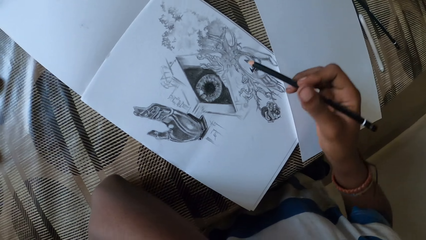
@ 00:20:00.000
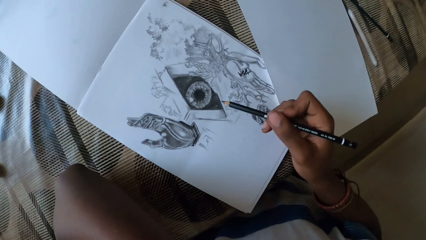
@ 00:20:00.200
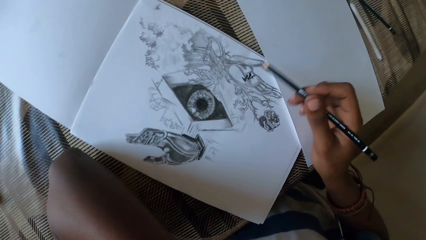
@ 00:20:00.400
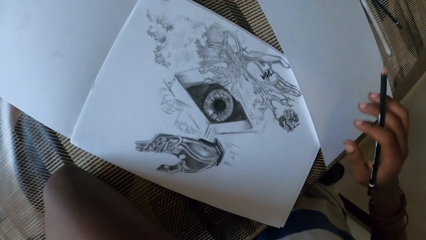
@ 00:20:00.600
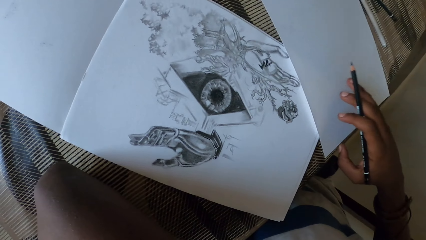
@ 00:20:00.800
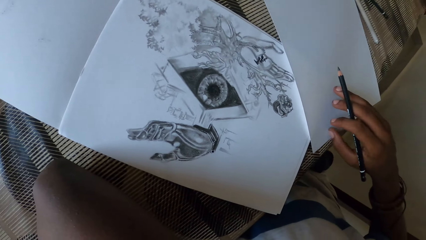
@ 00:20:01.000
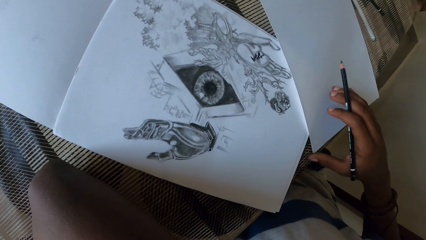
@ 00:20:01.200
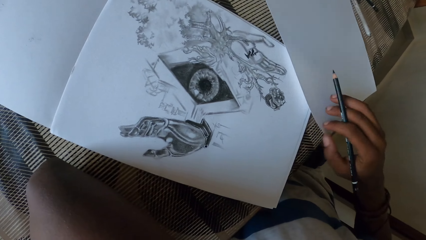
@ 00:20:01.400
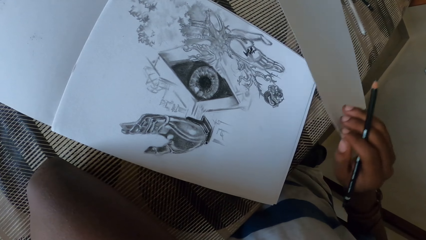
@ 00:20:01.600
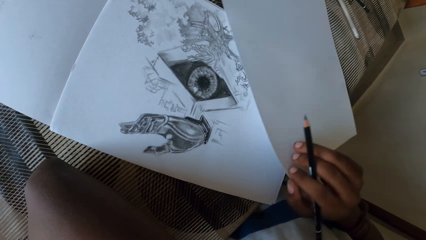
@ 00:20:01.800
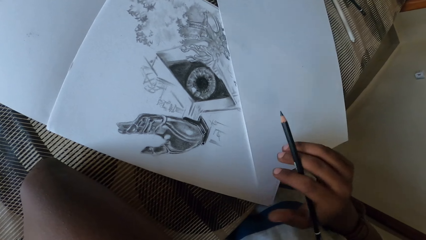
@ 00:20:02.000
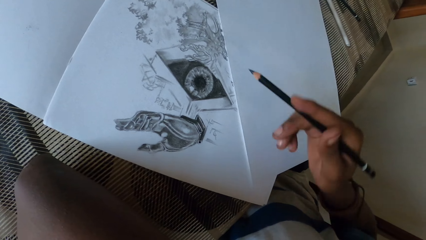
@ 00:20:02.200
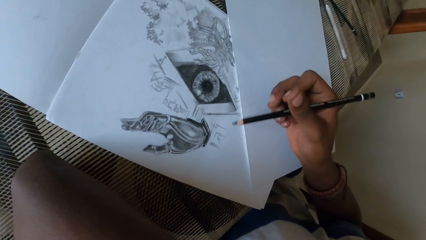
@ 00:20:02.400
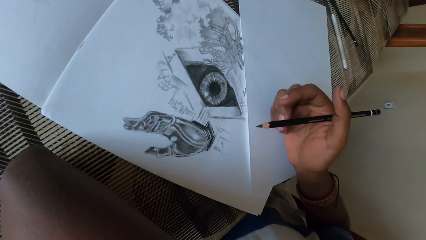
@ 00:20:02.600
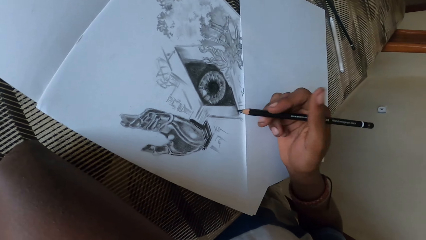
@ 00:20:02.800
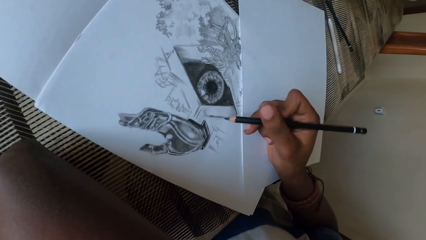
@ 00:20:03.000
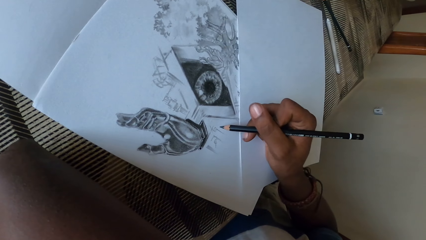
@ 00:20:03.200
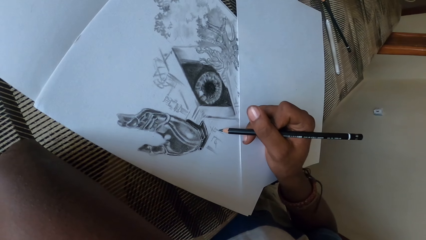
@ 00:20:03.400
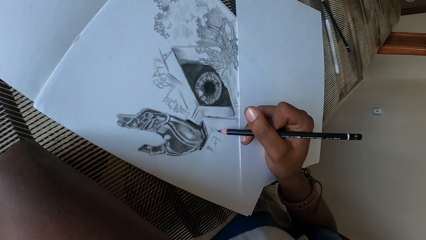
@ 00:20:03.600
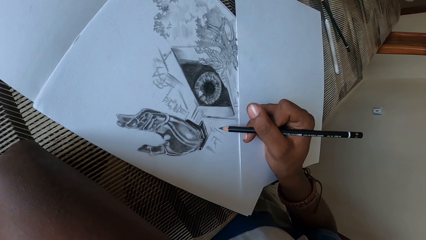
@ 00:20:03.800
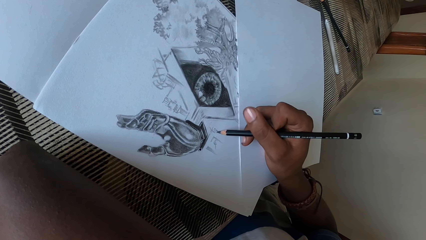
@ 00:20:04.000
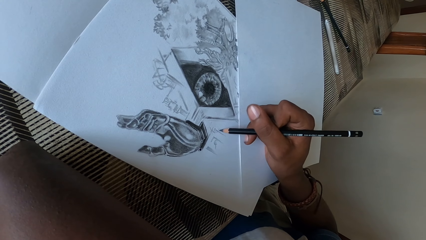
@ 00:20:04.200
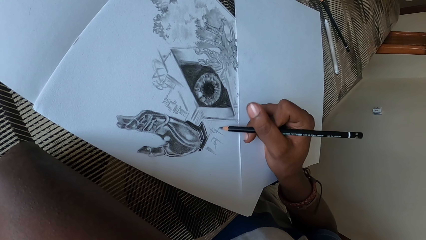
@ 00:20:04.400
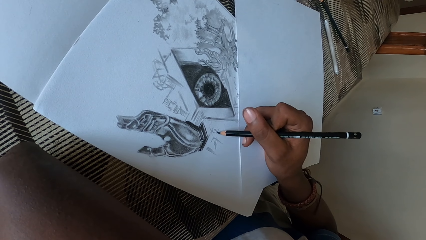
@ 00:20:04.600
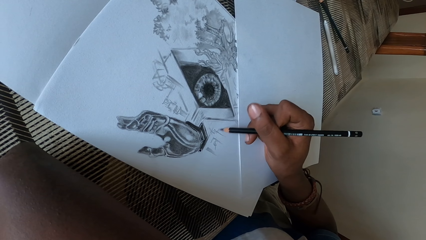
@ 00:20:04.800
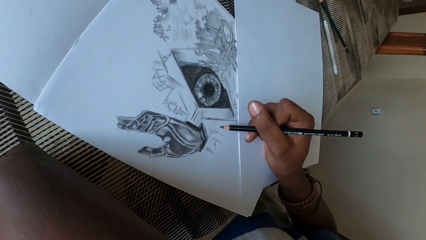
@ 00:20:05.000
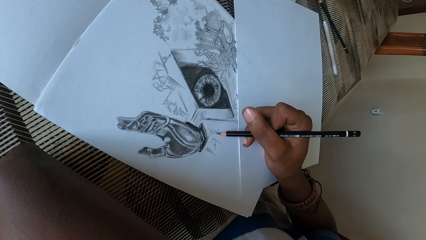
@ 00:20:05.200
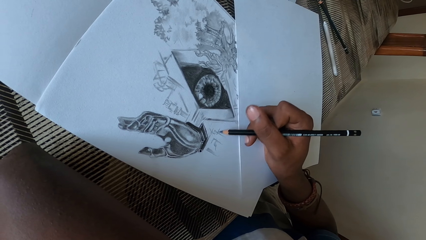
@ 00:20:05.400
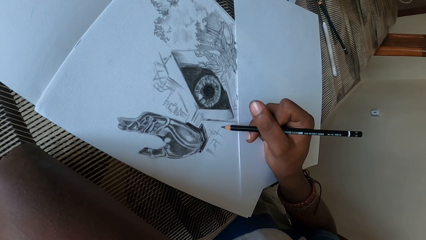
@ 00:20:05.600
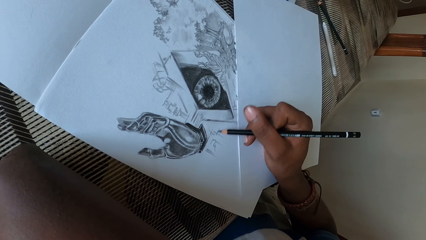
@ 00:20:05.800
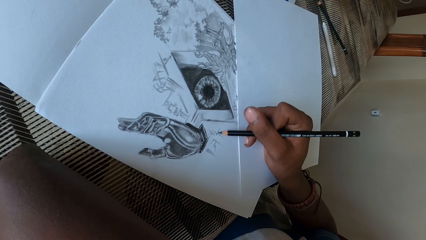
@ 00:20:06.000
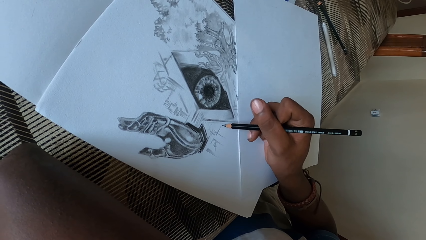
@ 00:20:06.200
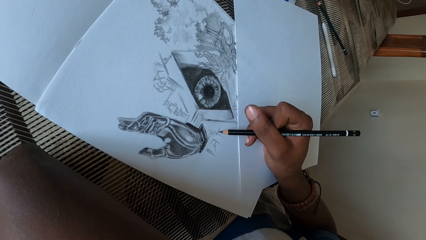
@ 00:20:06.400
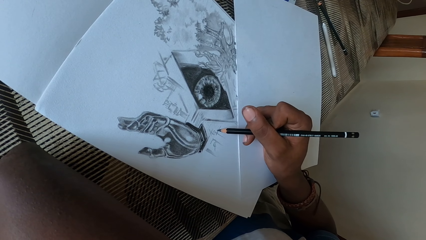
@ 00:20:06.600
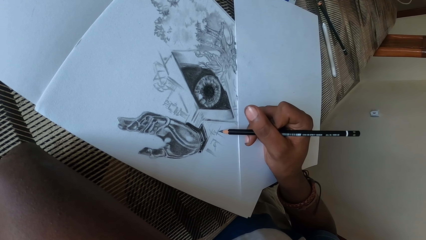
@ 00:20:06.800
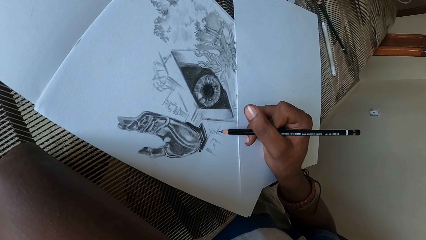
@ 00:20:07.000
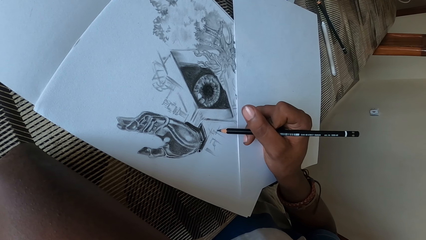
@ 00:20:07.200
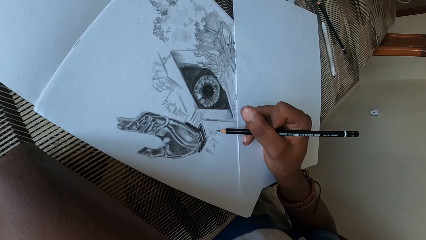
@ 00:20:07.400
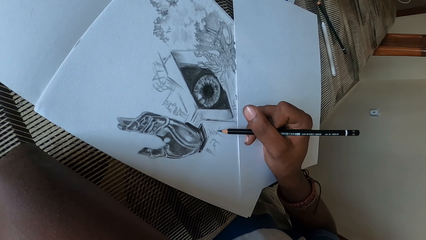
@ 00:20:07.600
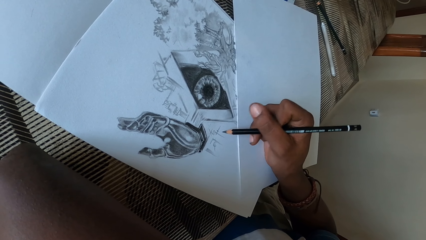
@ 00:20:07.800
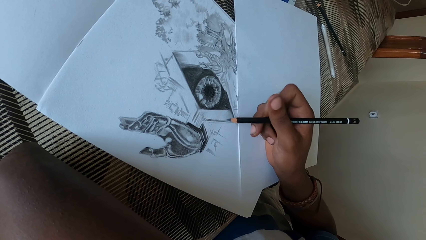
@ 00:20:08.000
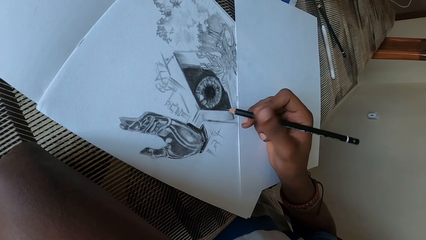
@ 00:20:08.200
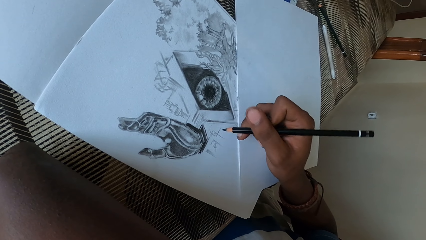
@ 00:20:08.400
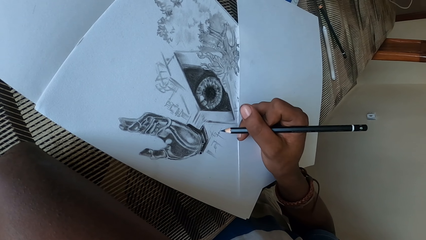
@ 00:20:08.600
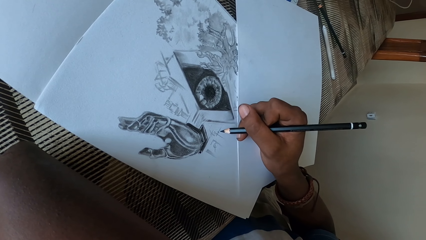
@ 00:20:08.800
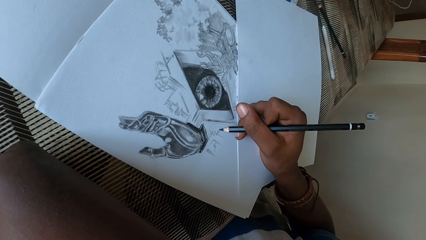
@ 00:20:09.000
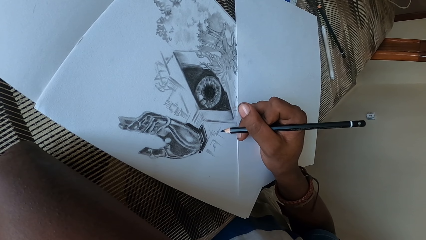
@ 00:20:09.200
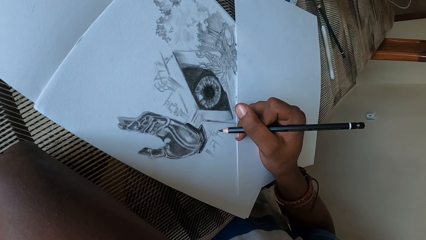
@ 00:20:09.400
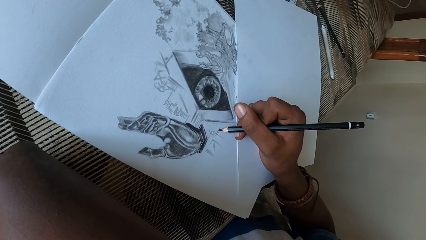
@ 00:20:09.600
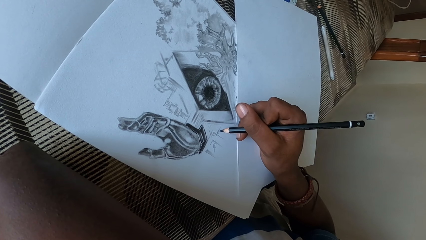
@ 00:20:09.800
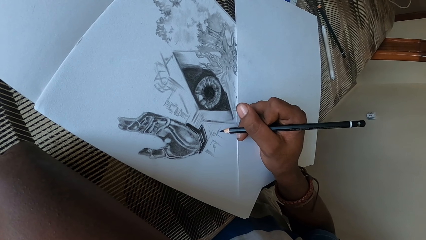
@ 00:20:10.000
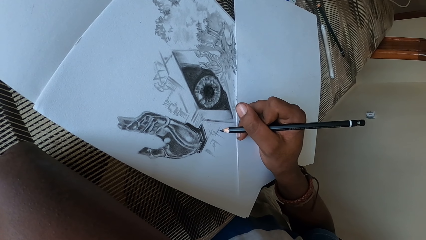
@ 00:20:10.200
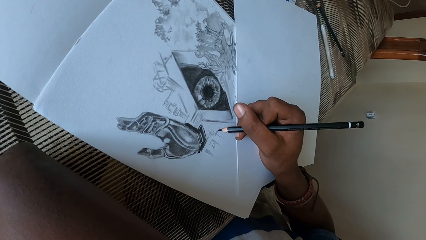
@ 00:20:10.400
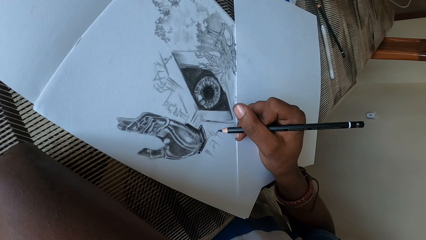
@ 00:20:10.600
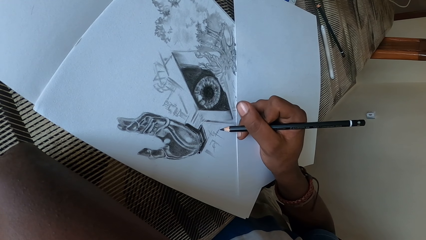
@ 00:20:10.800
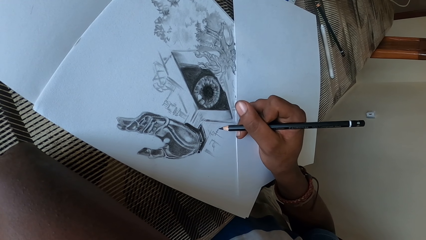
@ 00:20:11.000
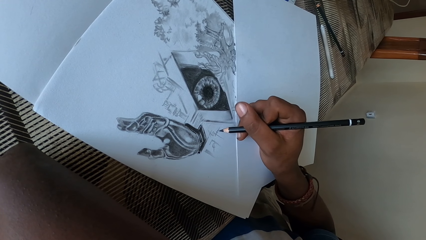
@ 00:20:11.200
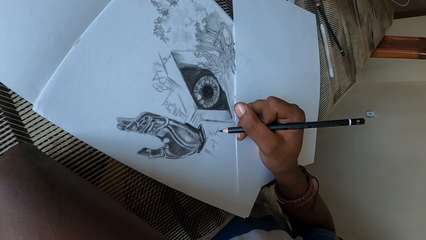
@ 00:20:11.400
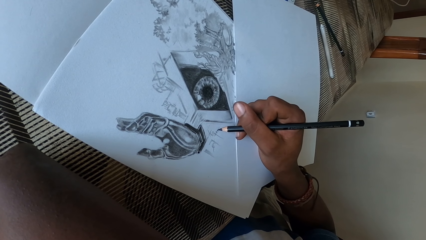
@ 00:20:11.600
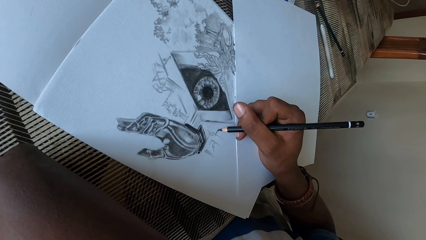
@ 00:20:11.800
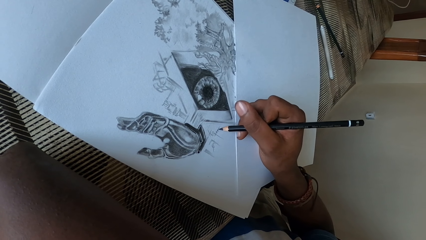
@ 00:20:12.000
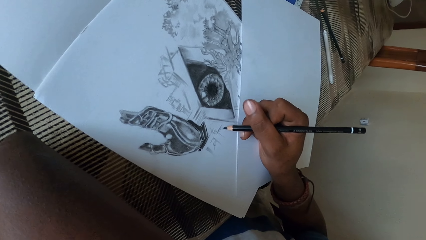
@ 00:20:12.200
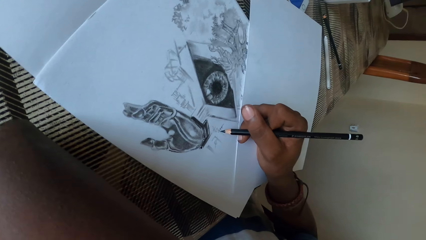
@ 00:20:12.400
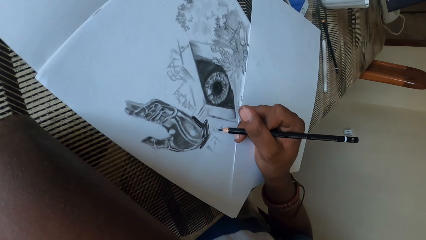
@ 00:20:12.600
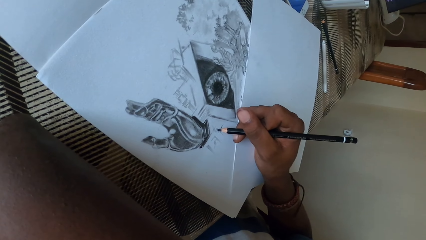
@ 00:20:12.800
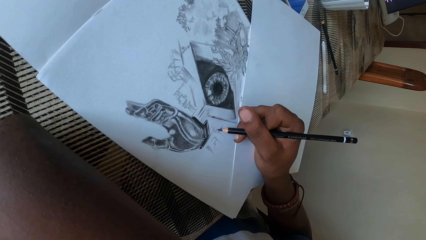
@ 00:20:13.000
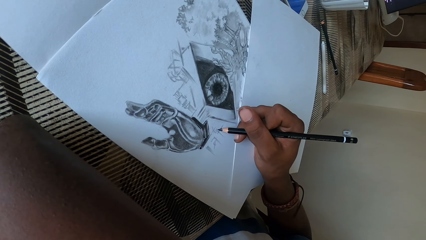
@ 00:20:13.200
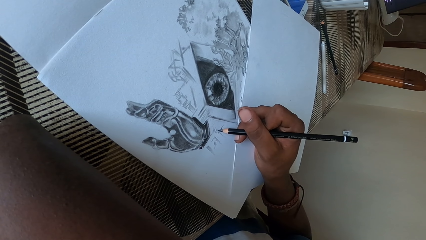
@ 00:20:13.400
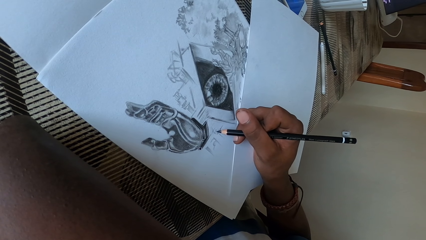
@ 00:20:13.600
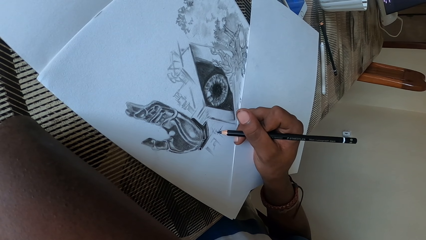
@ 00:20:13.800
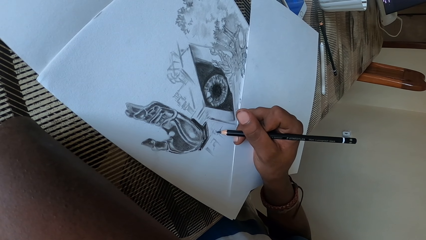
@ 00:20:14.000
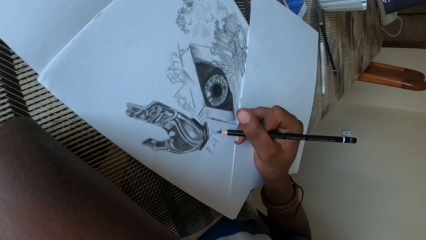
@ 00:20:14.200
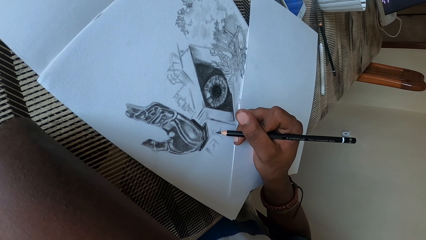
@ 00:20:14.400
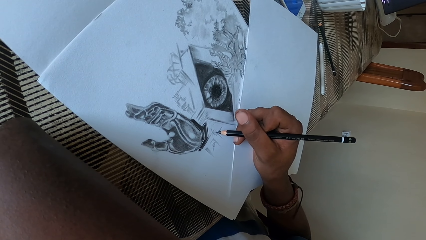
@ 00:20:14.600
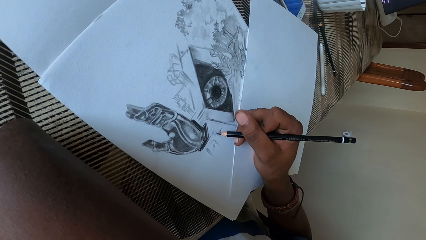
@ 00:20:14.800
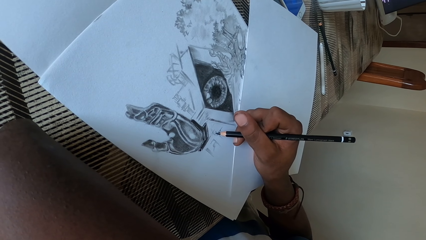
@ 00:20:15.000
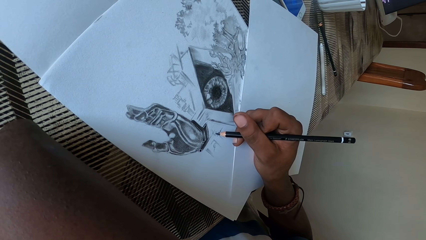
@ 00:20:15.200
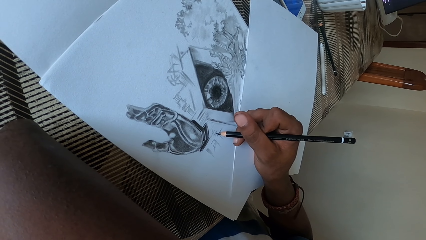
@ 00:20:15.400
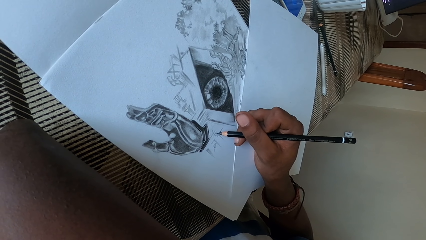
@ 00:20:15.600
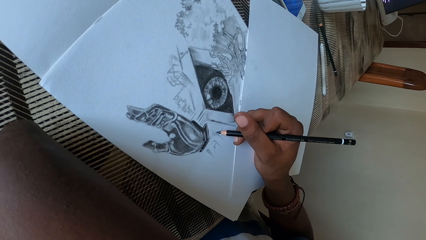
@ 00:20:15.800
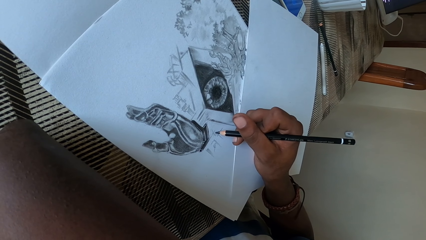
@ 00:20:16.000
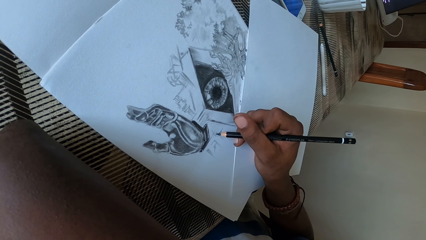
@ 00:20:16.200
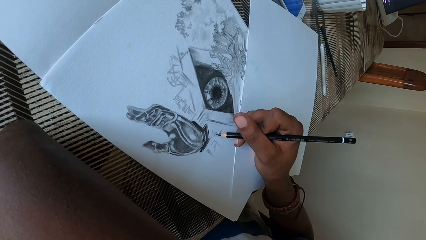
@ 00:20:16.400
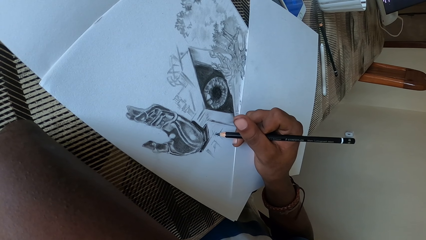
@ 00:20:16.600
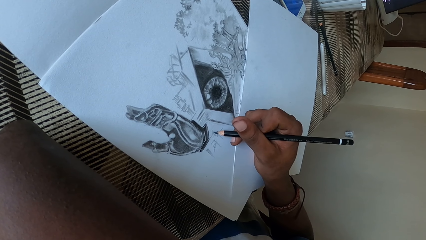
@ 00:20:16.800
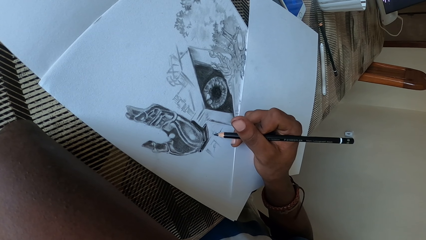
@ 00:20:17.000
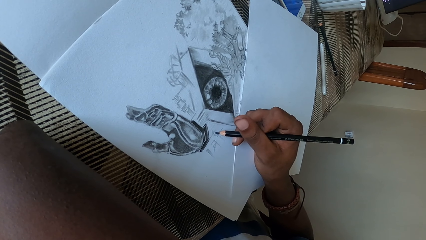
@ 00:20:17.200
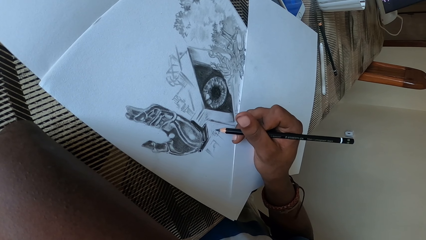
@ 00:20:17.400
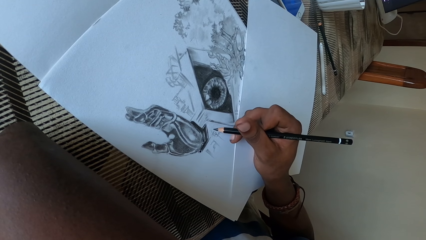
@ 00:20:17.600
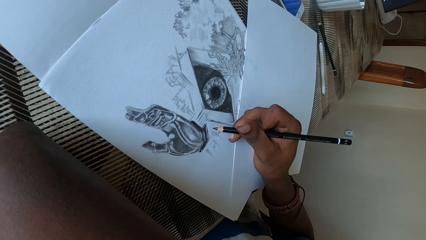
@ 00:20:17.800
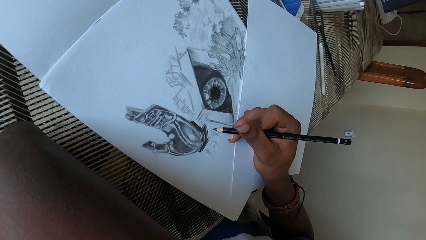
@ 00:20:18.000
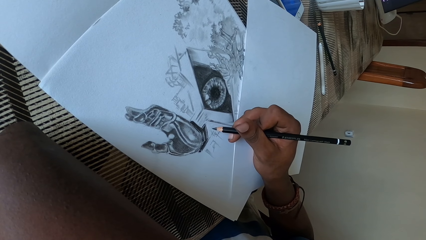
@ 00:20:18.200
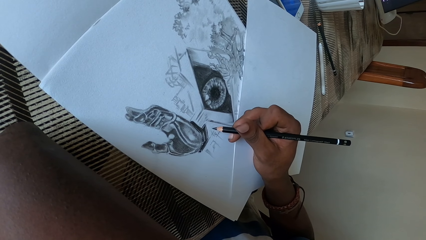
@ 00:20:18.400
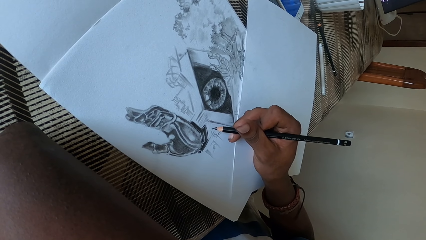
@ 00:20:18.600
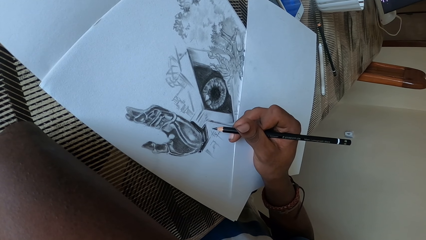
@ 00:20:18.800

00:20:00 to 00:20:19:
The camera wearer adjusts a paper with the right hand. They draw on a drawing book or piece of paper with a pencil.
